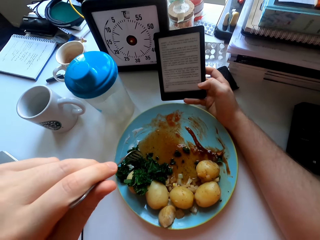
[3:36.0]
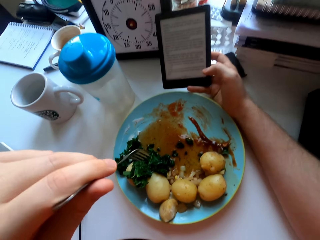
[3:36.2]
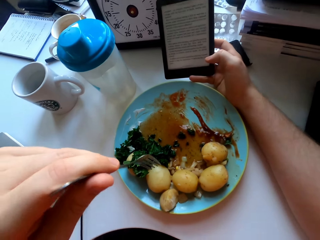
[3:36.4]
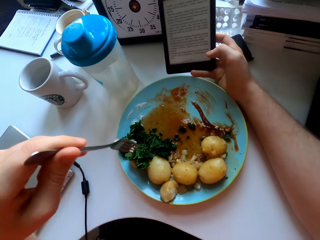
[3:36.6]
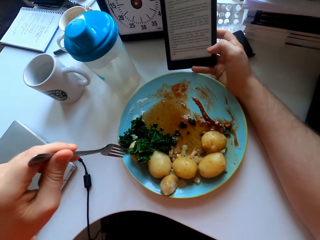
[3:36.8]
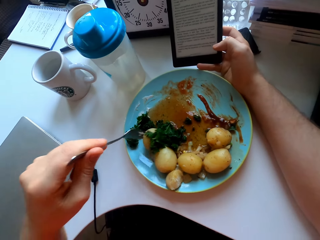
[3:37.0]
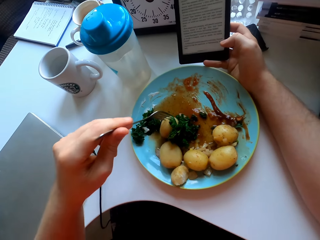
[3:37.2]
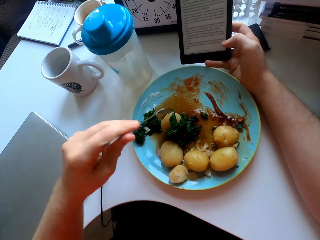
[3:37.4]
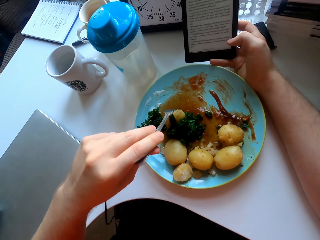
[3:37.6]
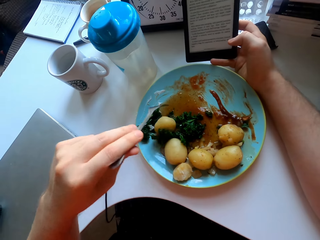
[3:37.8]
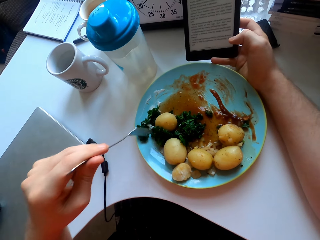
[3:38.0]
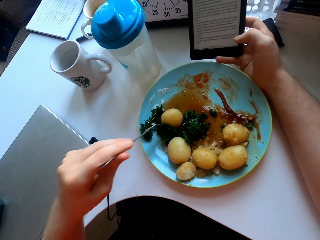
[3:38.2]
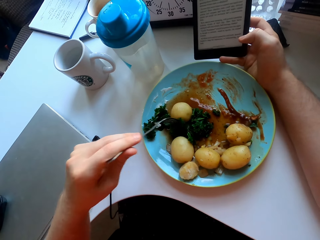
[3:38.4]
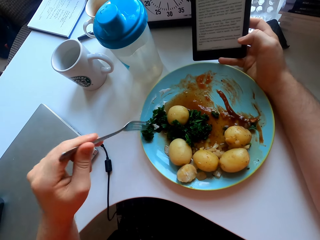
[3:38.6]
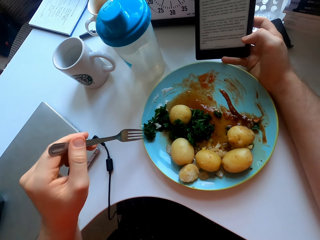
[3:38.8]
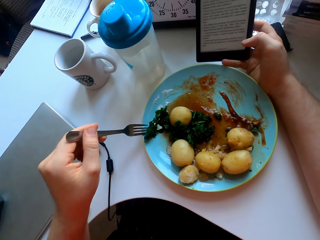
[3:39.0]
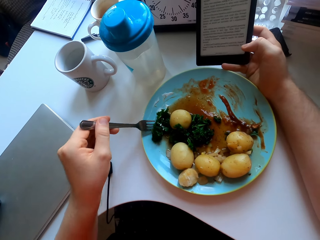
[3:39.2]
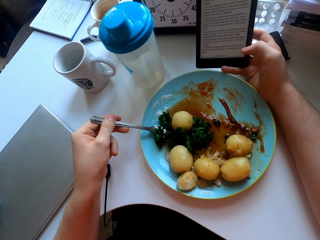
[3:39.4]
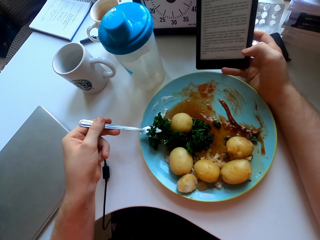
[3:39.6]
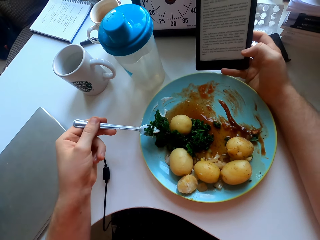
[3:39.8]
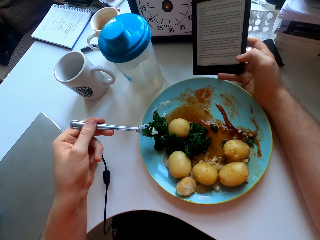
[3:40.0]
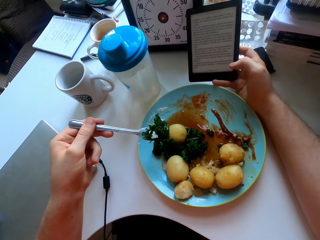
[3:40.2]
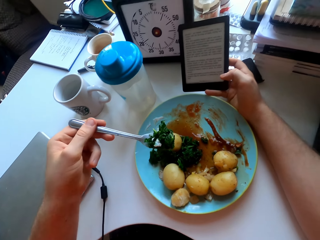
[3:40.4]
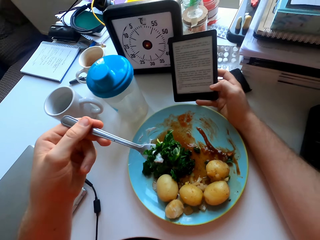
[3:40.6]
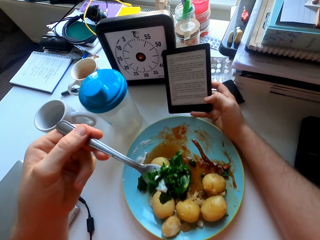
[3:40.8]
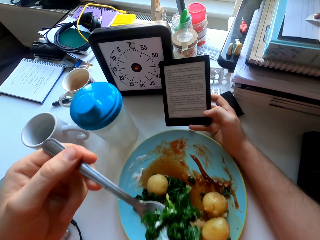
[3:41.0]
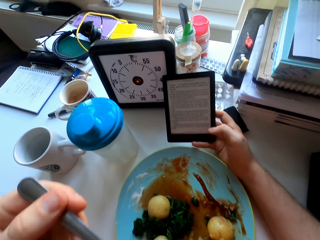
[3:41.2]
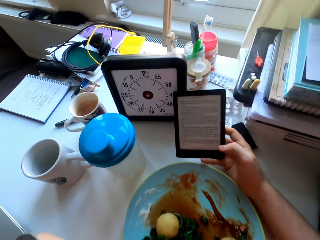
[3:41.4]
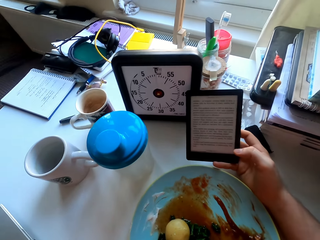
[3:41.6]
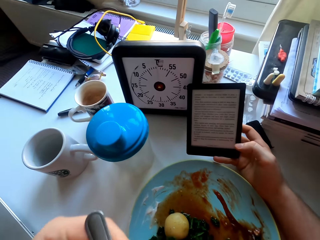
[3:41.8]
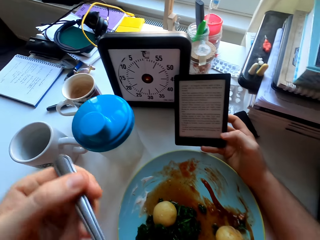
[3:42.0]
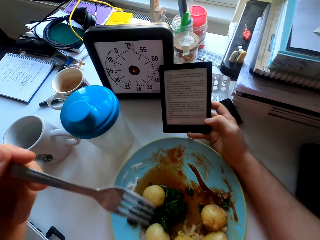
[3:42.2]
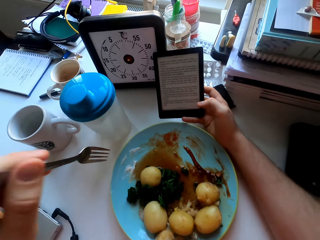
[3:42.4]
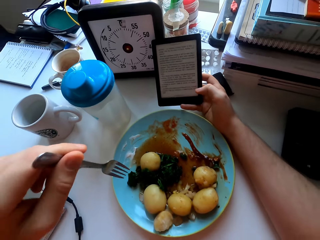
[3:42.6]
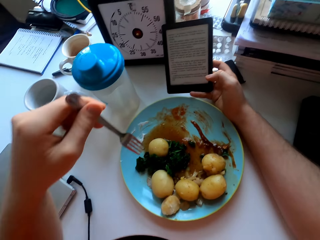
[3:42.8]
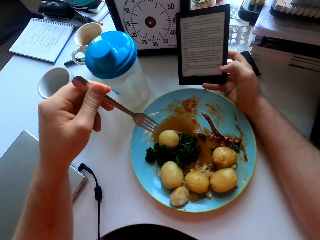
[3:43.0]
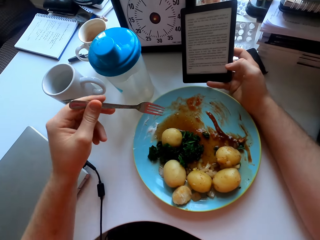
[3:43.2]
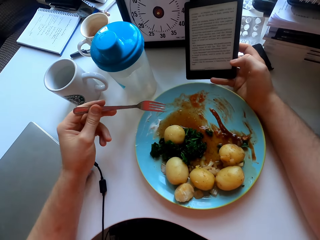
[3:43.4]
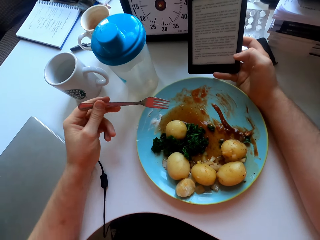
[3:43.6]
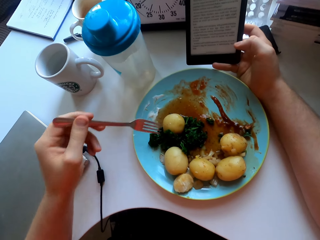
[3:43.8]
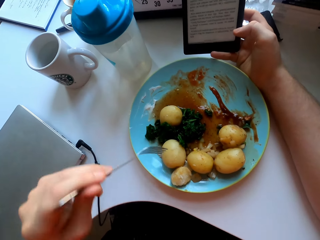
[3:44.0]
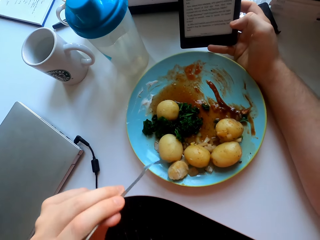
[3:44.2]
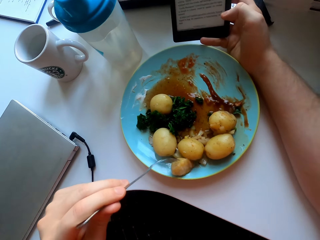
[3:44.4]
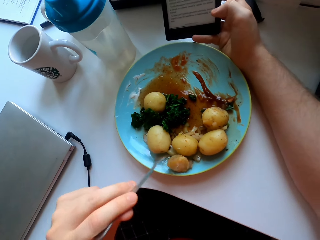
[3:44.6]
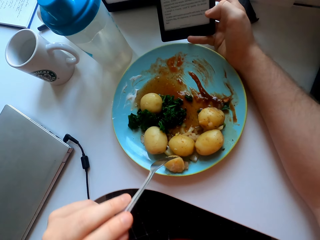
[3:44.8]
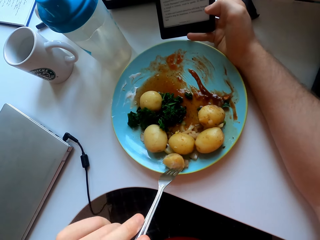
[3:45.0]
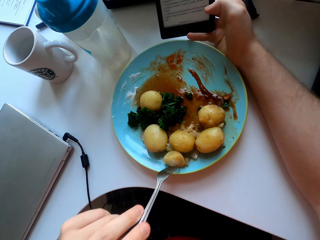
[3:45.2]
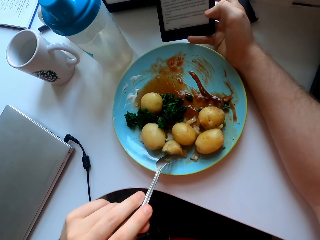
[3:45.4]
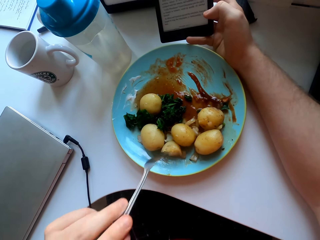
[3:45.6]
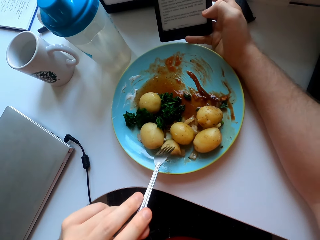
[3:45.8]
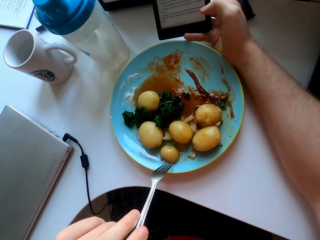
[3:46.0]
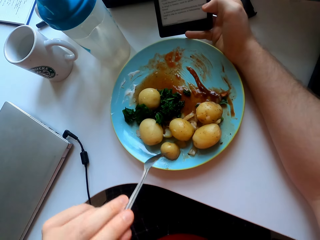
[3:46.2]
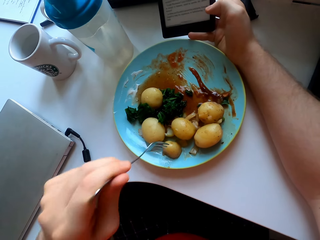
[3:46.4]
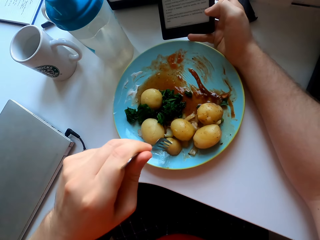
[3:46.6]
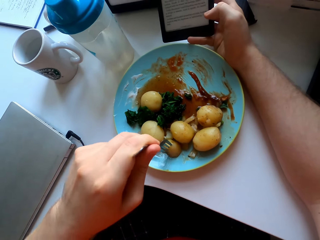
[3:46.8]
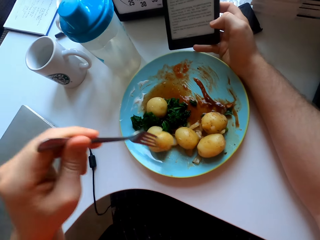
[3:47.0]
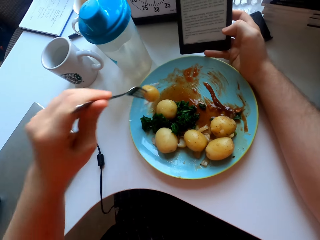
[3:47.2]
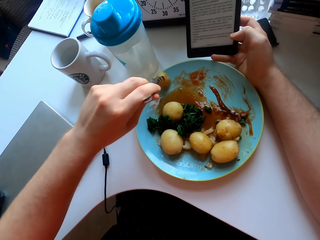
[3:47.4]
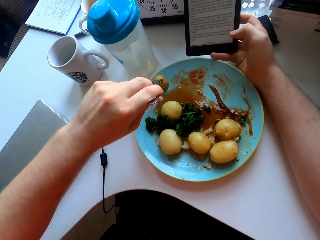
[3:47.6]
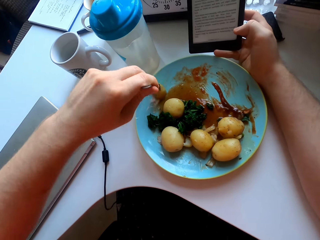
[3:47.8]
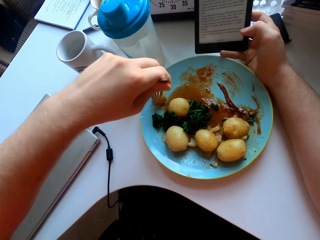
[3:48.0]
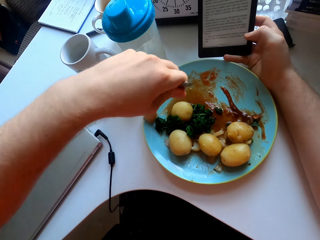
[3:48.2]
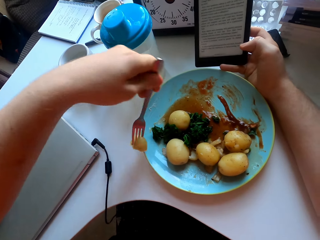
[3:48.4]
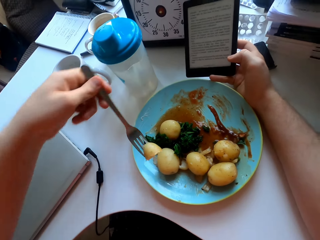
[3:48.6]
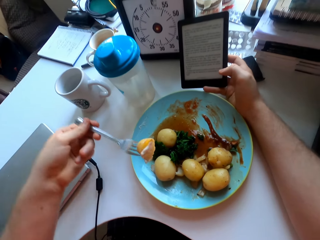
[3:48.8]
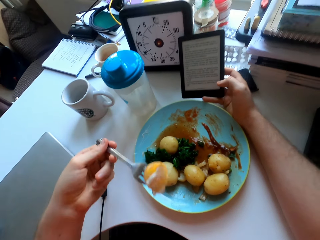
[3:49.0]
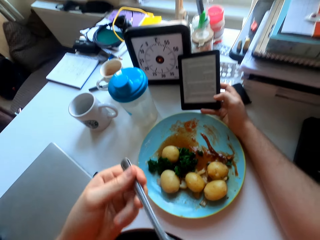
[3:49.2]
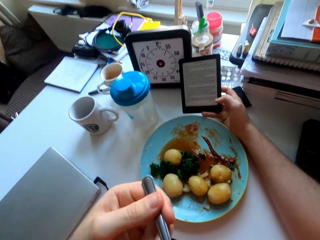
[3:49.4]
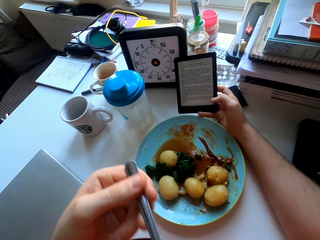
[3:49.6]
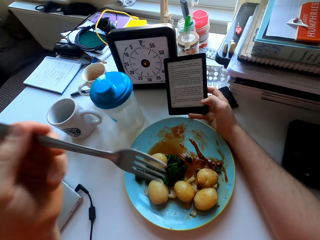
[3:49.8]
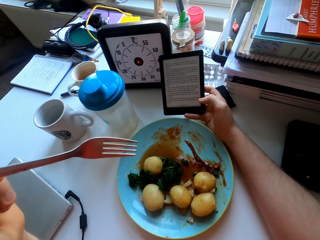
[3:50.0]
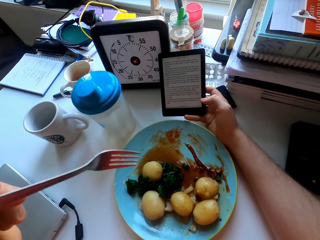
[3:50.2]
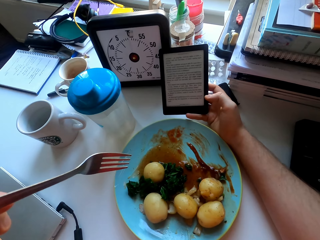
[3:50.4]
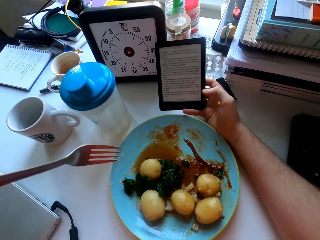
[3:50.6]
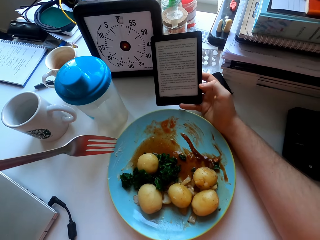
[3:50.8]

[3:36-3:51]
The camera wearer stares at the phone. They move the potato and green vegetables on the plate. They eat the green vegetables with a fork. They look at the paper. They push the potato with the fork, pick up the potato with the fork, rub the potato on a condiment and eat the potato.

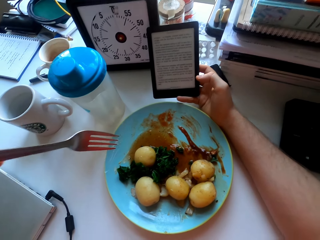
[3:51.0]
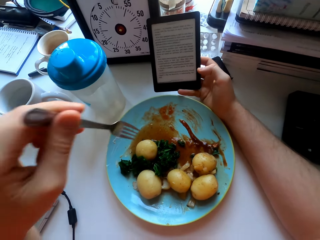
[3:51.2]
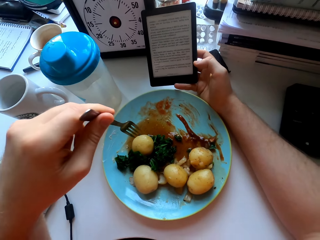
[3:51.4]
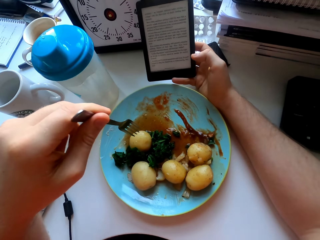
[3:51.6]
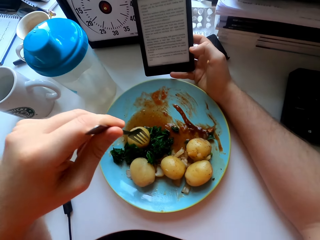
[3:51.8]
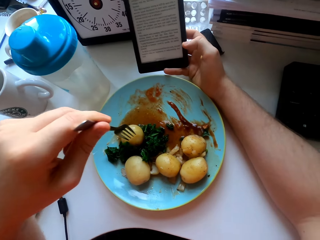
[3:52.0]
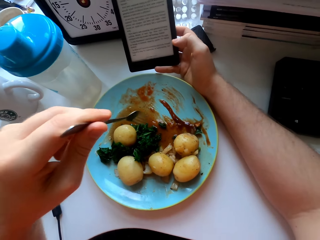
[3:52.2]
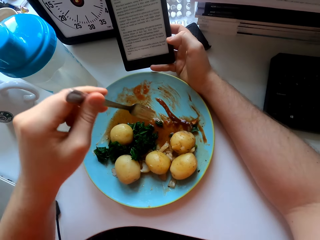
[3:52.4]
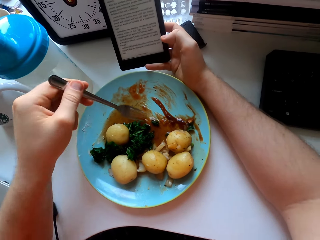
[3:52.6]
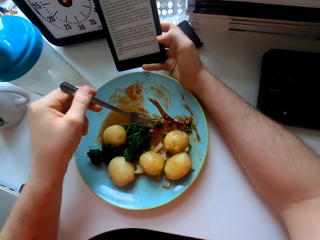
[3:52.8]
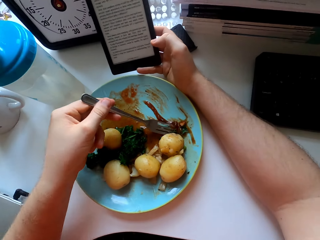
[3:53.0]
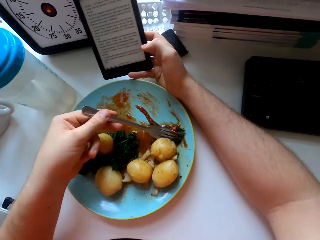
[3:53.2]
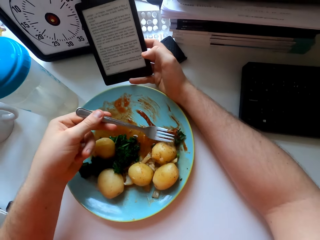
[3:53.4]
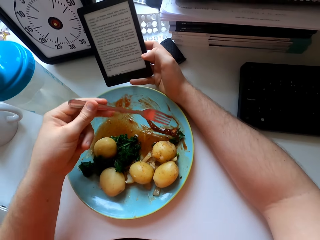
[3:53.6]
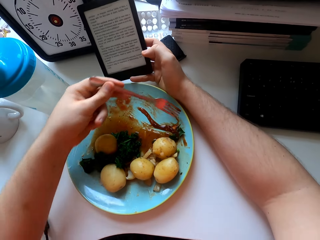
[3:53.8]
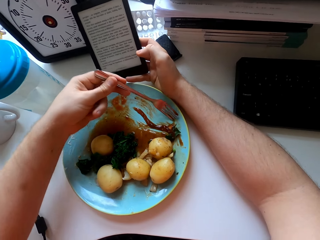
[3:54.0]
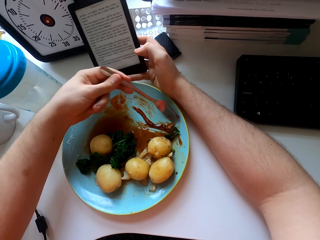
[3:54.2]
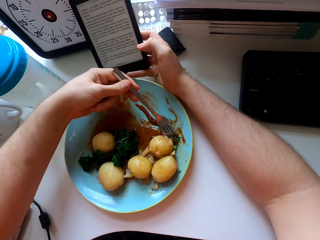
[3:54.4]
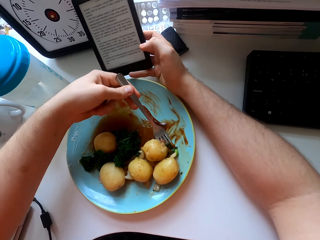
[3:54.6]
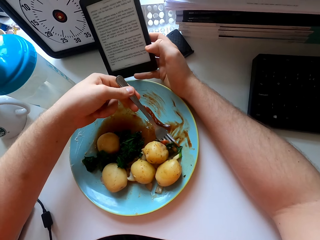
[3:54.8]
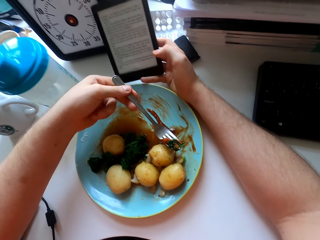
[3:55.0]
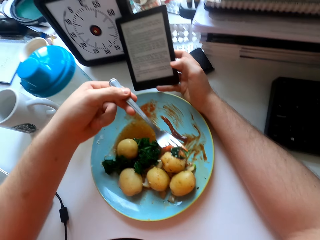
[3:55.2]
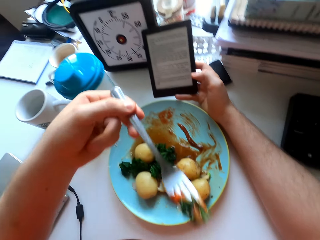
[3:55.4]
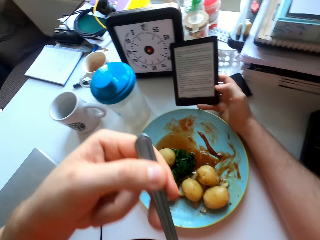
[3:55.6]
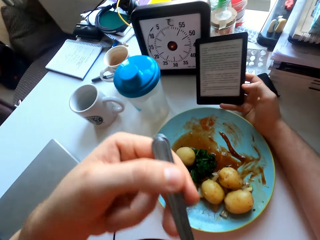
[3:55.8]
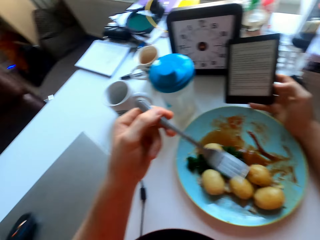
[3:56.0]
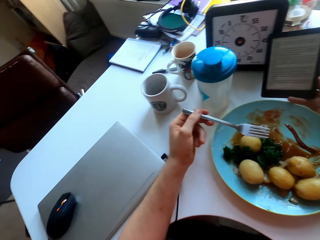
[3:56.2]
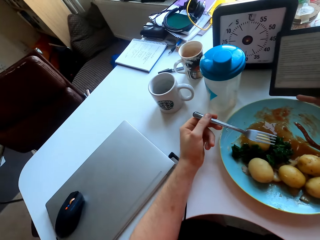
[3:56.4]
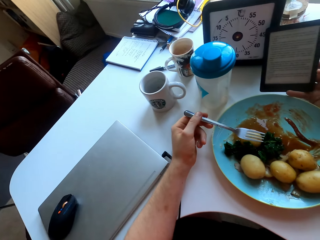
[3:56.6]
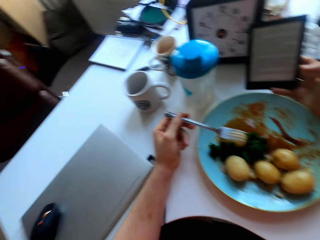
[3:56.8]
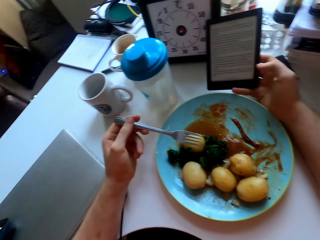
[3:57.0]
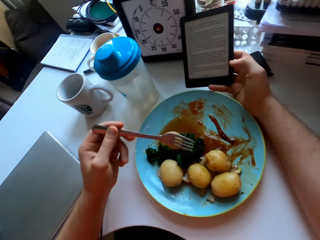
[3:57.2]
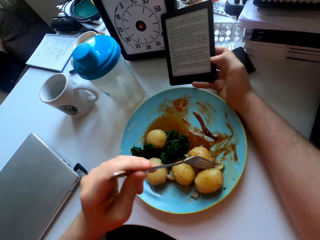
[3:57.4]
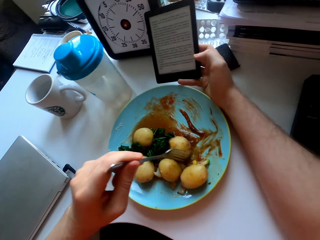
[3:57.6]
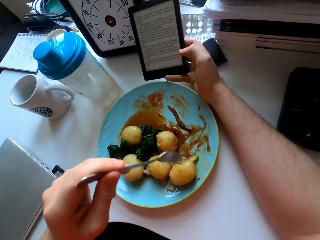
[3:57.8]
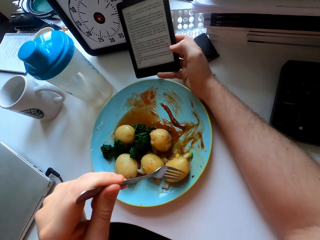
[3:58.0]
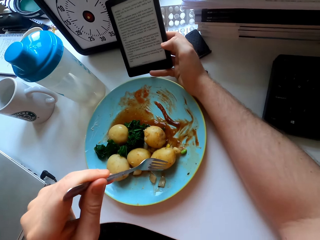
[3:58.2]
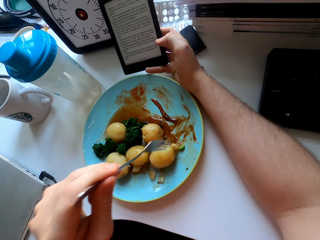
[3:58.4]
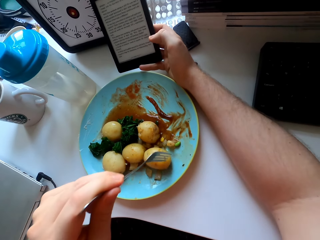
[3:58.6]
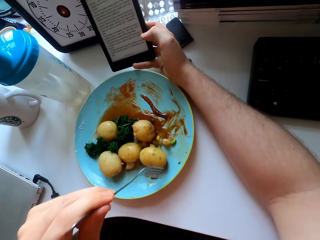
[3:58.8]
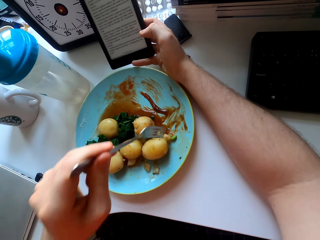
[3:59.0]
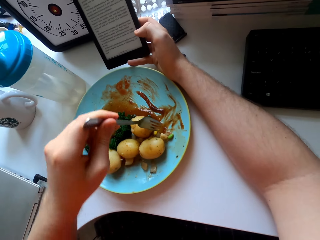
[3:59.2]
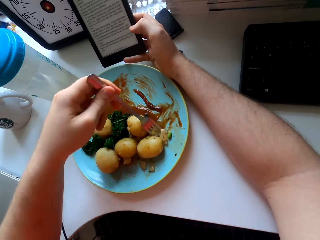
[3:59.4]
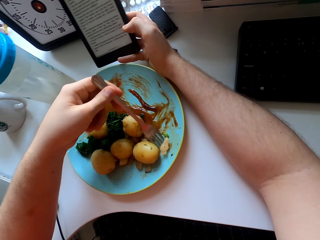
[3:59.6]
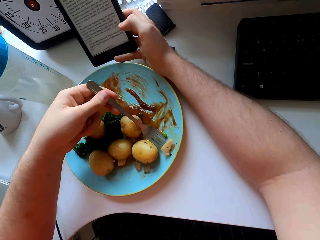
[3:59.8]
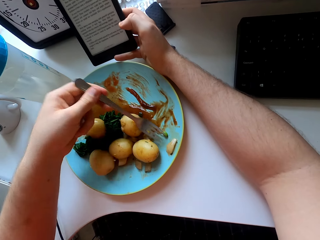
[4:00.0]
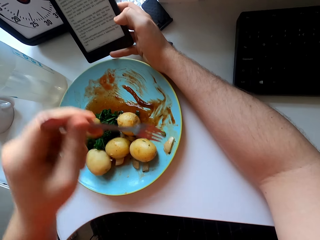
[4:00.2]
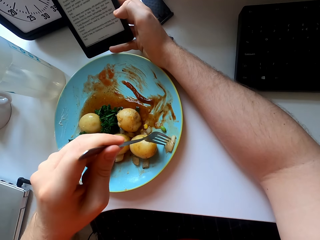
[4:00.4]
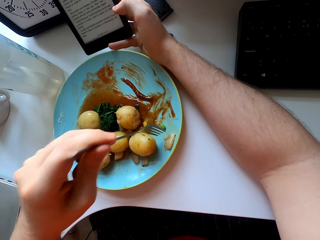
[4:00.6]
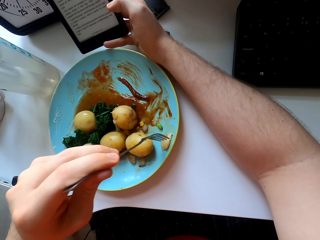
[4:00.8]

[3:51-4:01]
The camera wearer stares at the phone. They pick up green vegetables. They talk. They eat the green vegetables with a fork. They move potatoes on the plate.
